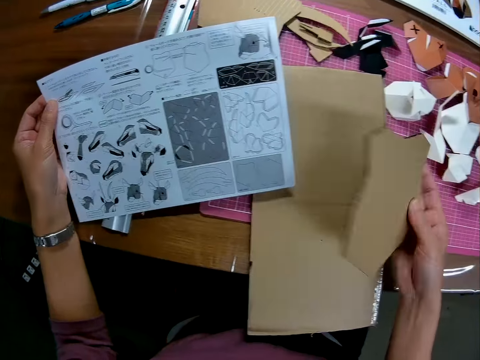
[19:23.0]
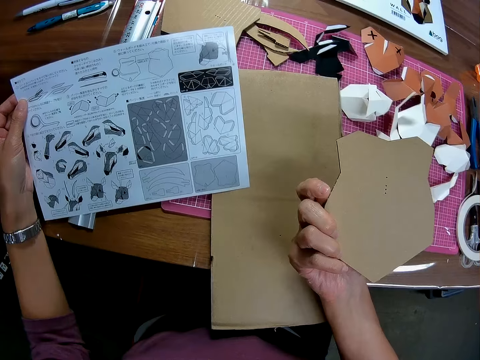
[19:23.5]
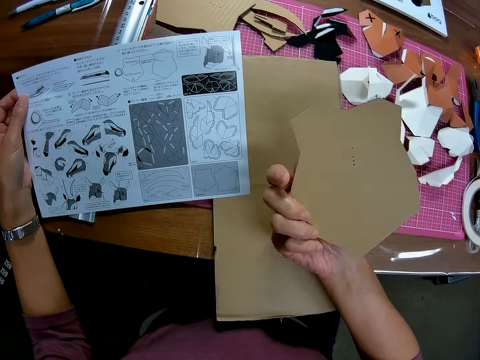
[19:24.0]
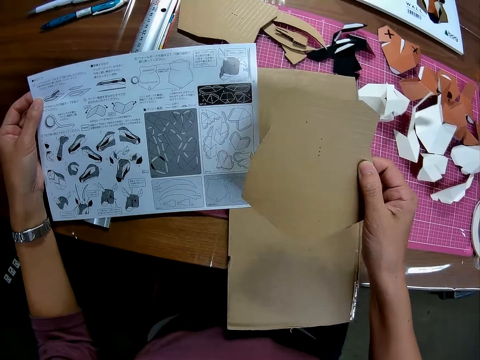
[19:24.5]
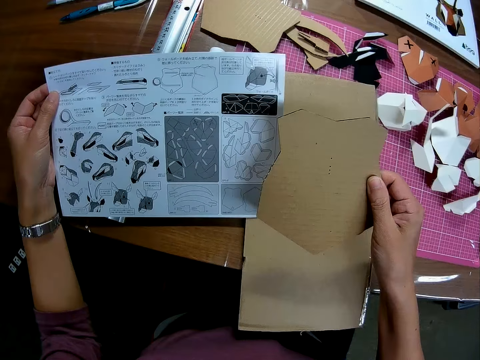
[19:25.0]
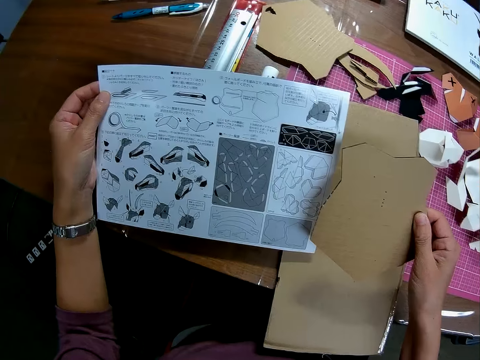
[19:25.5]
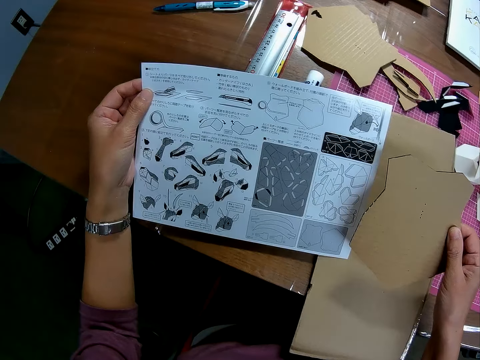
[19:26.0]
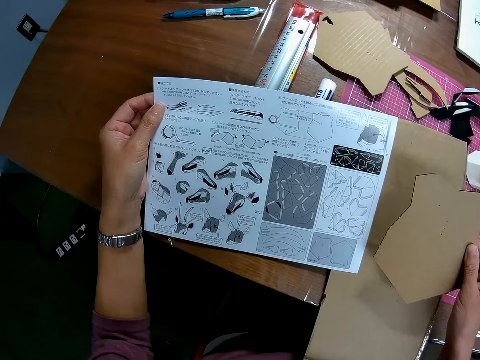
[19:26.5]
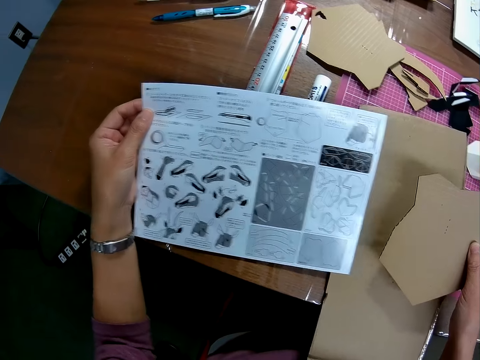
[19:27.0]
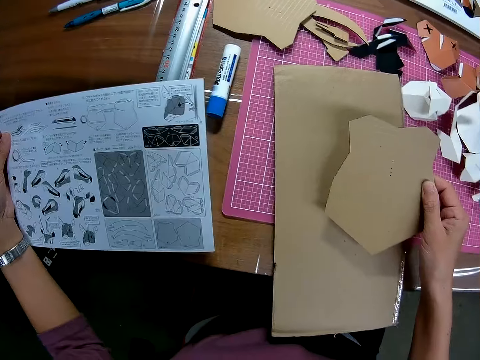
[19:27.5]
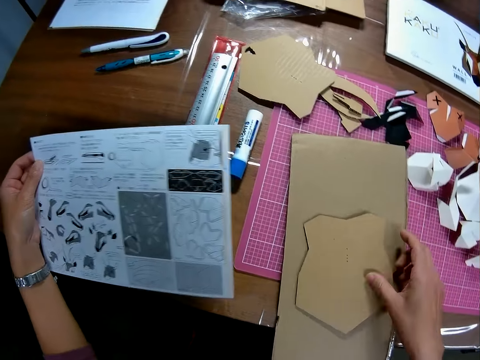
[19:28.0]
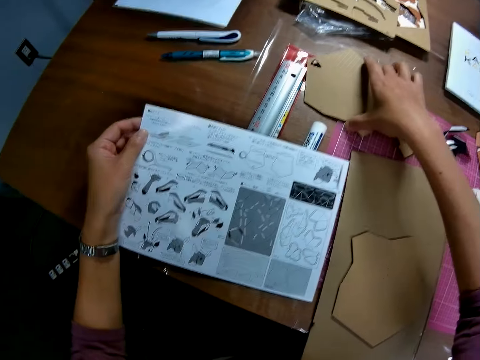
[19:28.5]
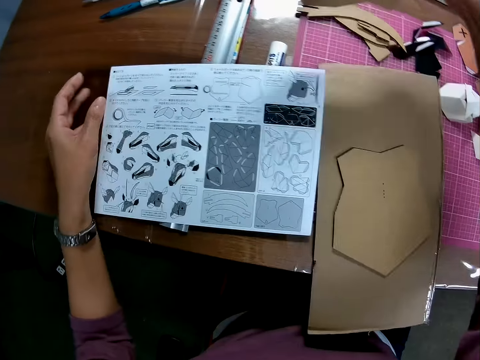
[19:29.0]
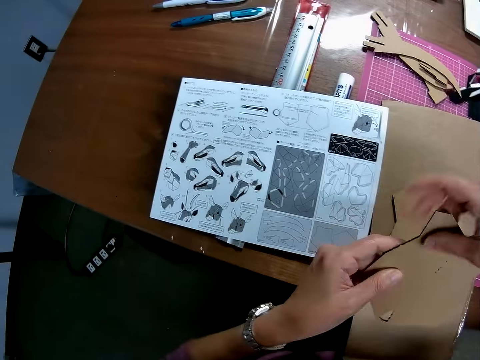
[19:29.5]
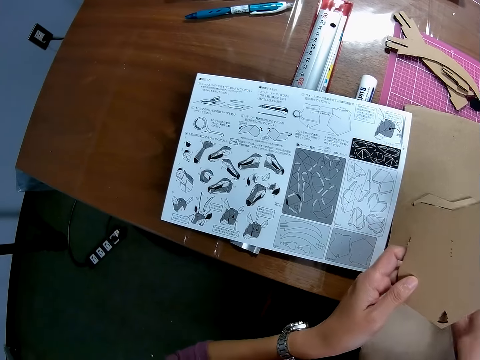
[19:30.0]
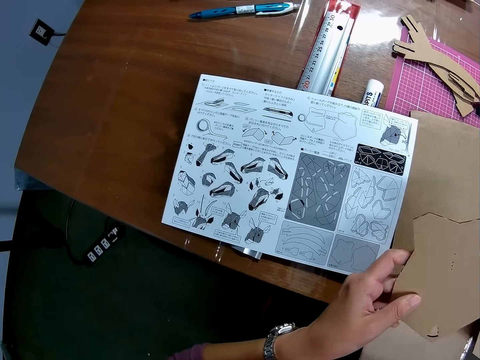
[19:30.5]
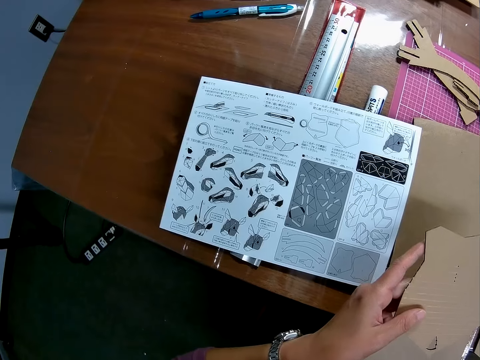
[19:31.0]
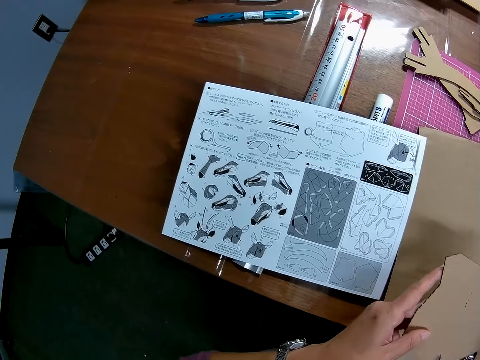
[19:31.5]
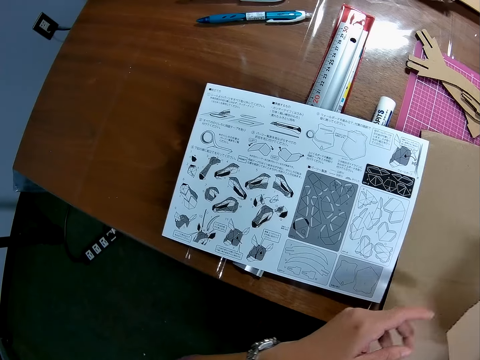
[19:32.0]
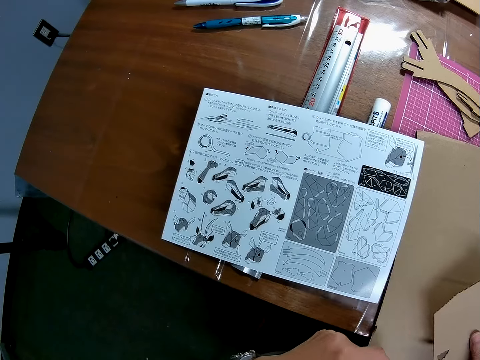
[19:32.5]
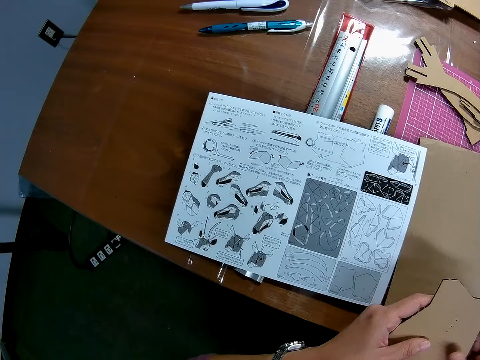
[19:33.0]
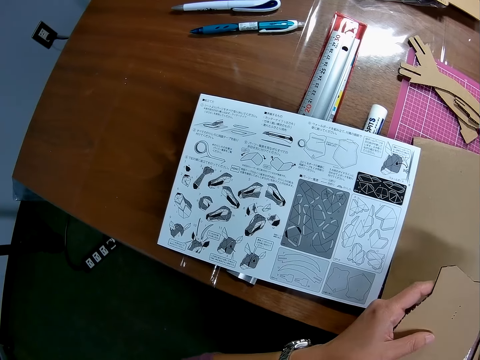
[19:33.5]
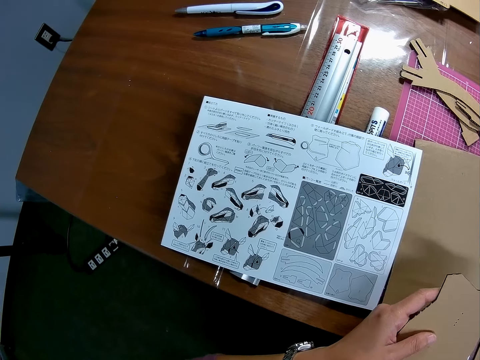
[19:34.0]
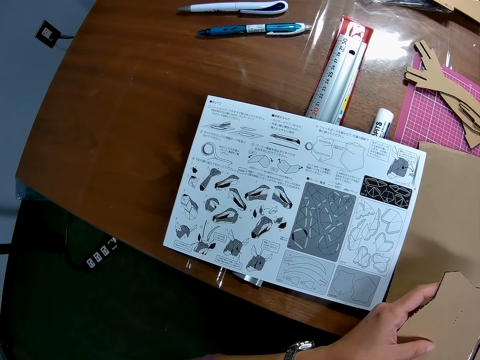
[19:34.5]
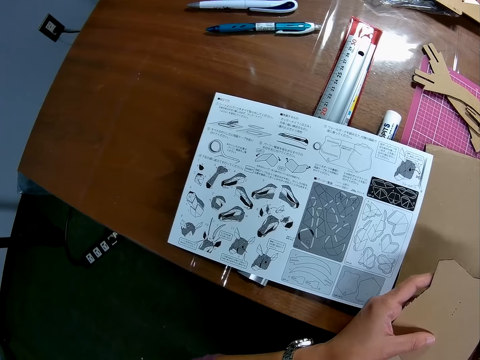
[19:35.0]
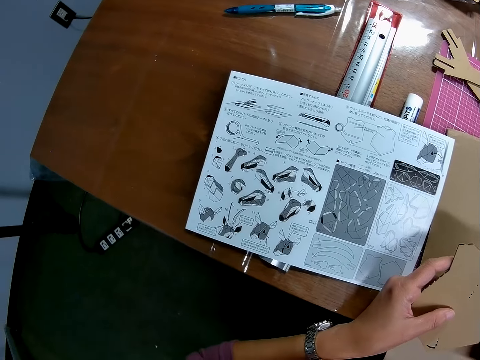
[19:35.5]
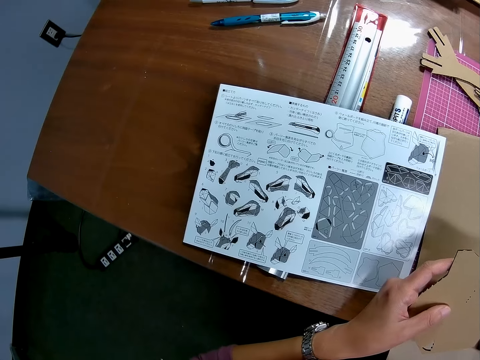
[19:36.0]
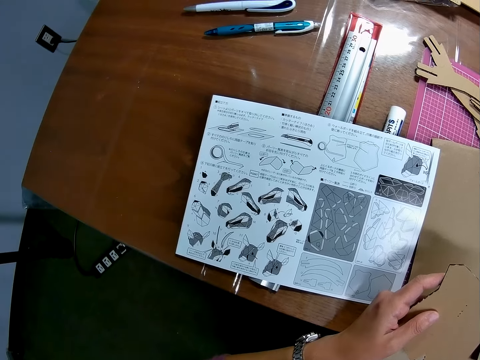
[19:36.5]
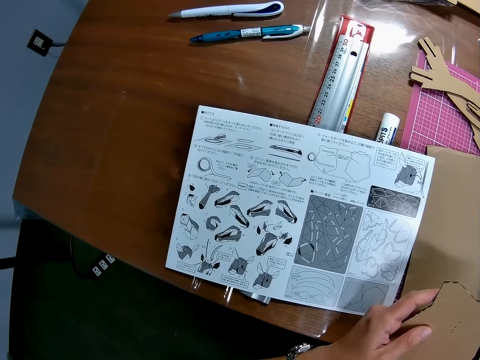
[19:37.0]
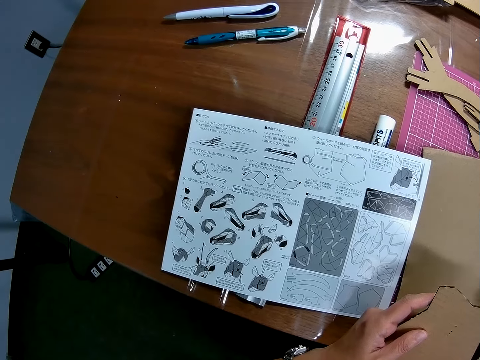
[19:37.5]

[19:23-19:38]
The camera wearer looks towards the polygon model piece or puzzle piece. He turns the polygon model piece. He views the polygon model piece. He views the architectural craft manual. He puts the polygon model on the rectangular model piece or paper board. He releases the architectural craft manual with his left hand. He picks up a polygon model piece on the table. He passes the puzzle piece from his right hand to his left. He adjusts the polygon model piece. He removes a polygon piece from the rectangular model piece. He moves the puzzle piece on the paper board. He passes the puzzle piece from his left hand to his right hand. He views the architectural craft manual. He holds the polygon model piece with the right hand. He passes the puzzle piece from his right hand to his left hand. He holds the polygon model piece with the left hand. He views the architectural craft manual.

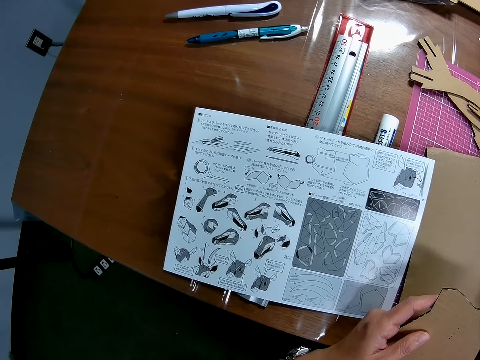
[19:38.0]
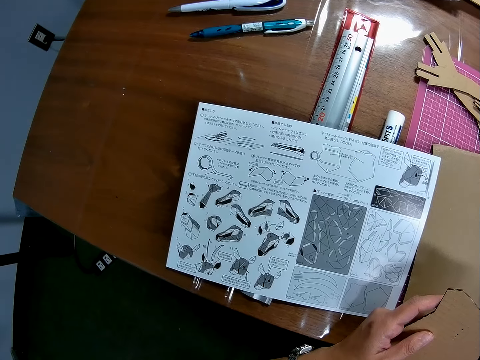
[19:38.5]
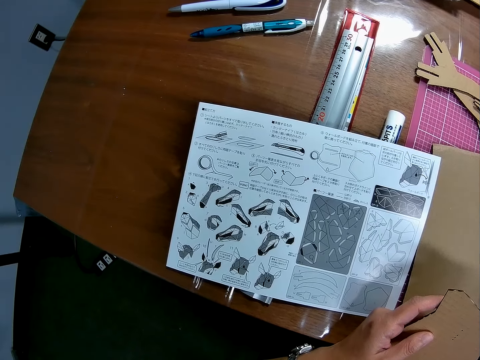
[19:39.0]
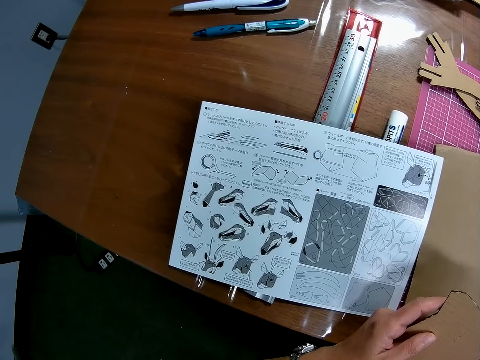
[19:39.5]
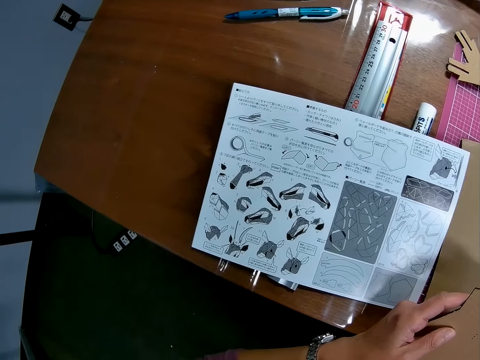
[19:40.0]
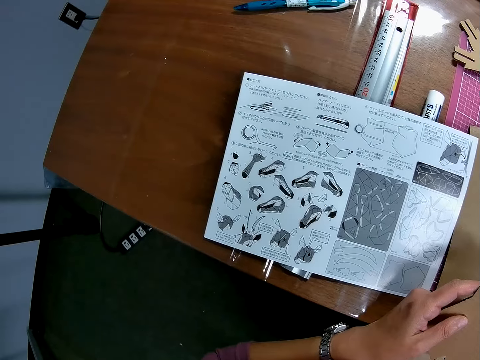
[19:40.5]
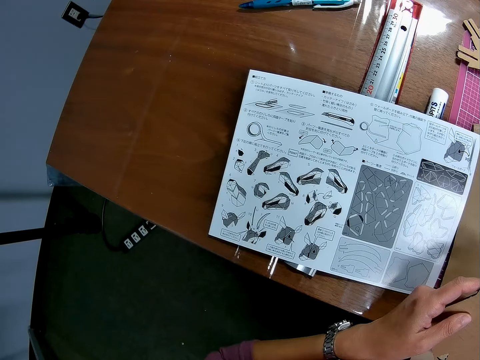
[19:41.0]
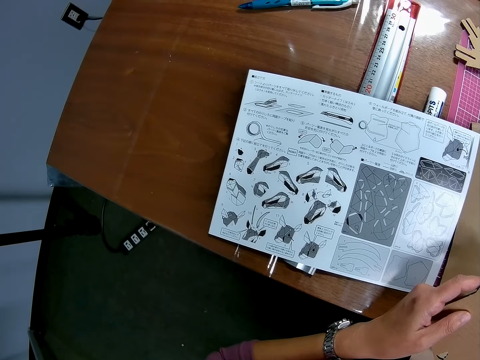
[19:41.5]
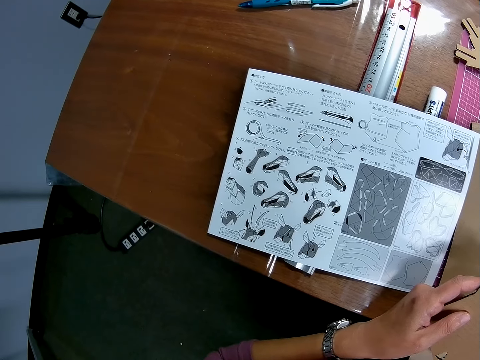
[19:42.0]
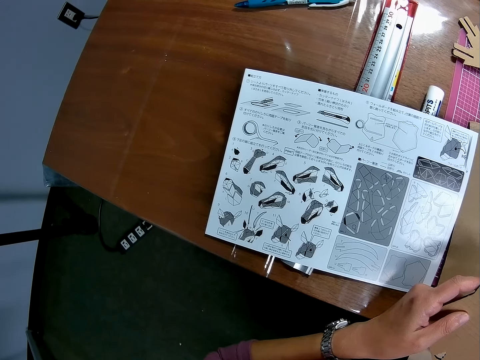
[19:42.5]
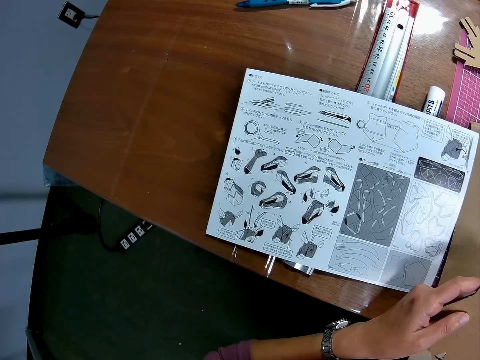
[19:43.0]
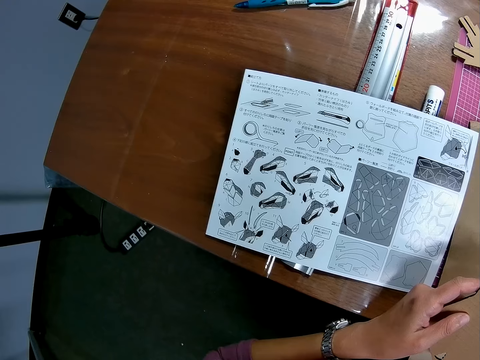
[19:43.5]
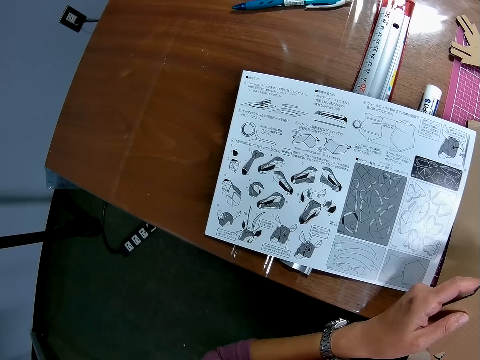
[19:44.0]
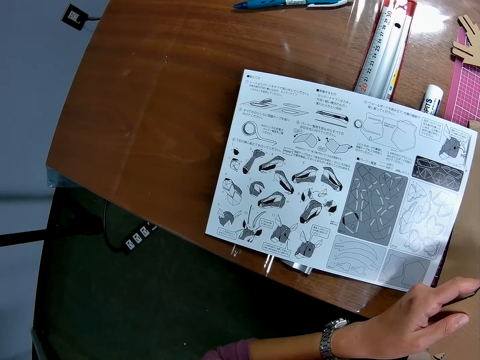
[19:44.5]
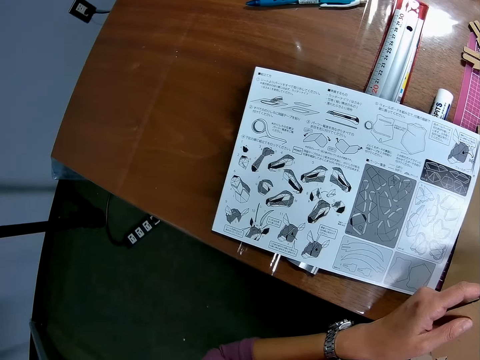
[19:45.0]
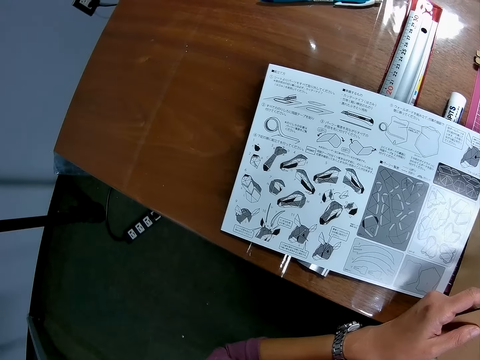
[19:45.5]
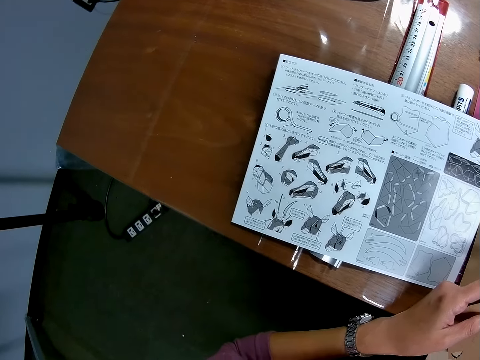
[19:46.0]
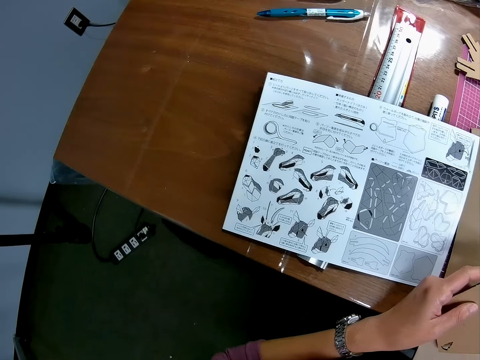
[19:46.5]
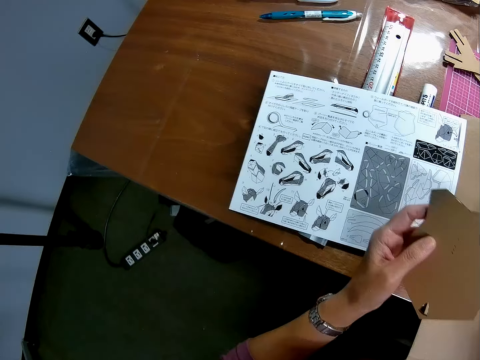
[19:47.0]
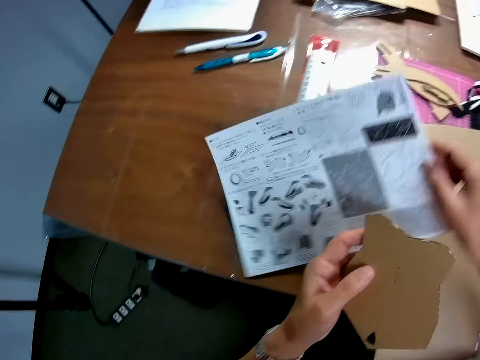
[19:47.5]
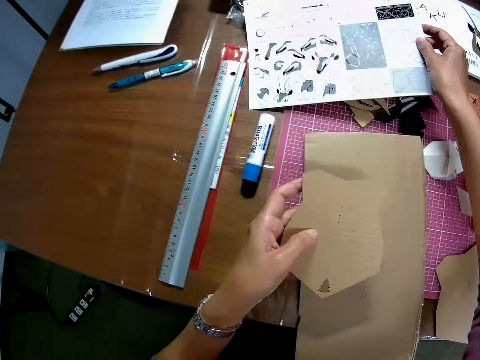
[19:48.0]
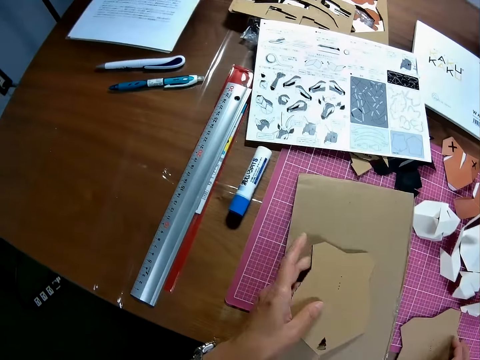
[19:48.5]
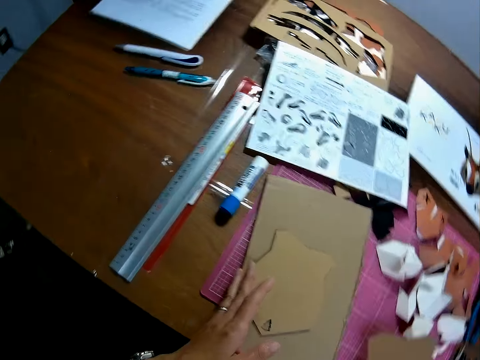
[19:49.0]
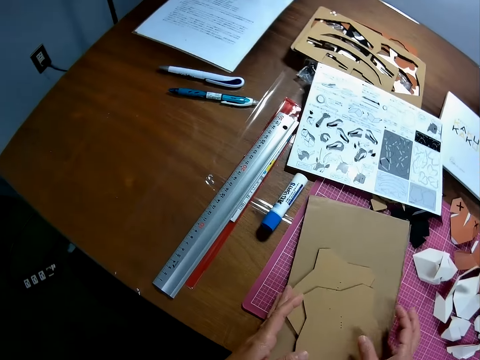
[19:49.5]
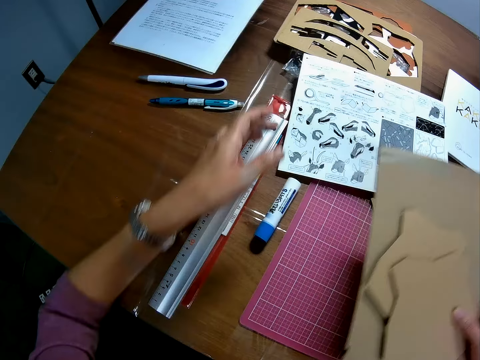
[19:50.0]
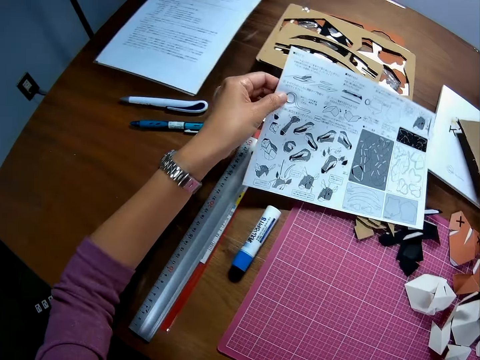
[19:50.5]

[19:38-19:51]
The camera wearer picks up the instruction manual or architectural craft manual with his right hand. He puts aside the architectural craft manual with his right hand. He drops the puzzle piece or polygon piece on the paper board or rectangular model piece with his left hand. He picks up the other puzzle piece on the table. He puts the rectangular model piece and the polygon pieces together. He picks up the two puzzle pieces and the paper board. He puts the rectangular model piece and the polygon pieces aside on the table. He picks up the instruction manual with his left hand.
